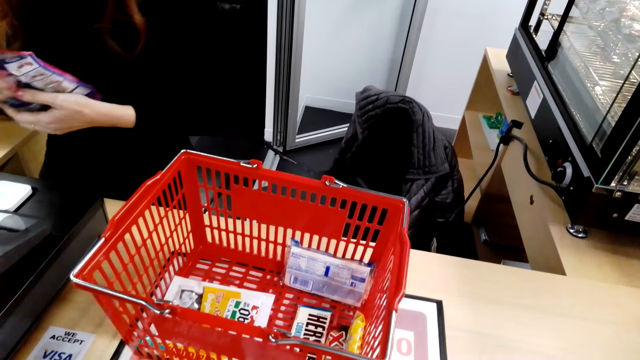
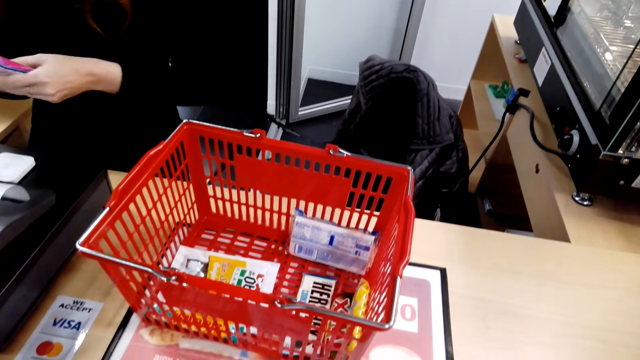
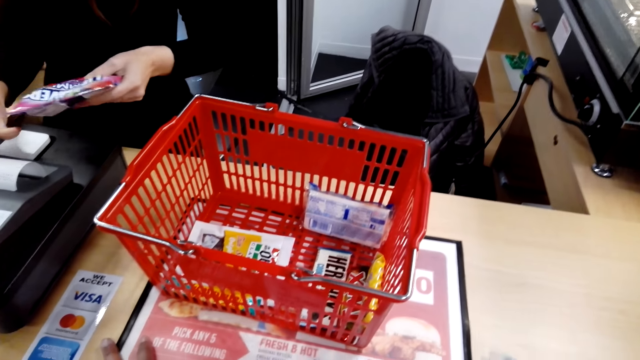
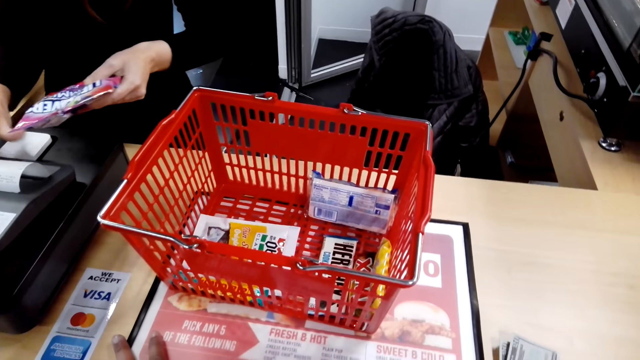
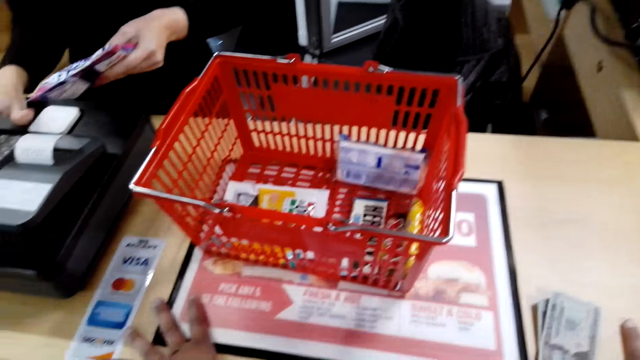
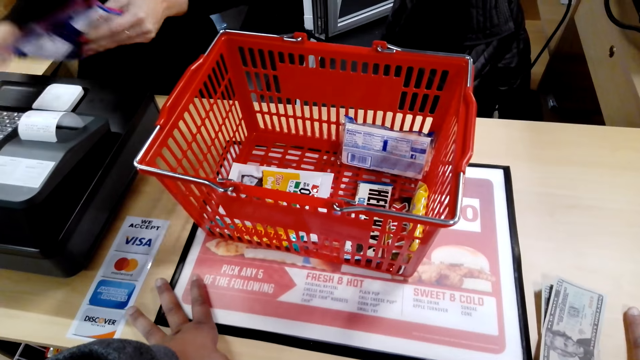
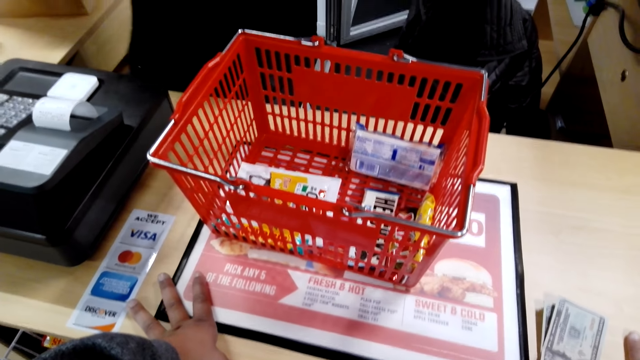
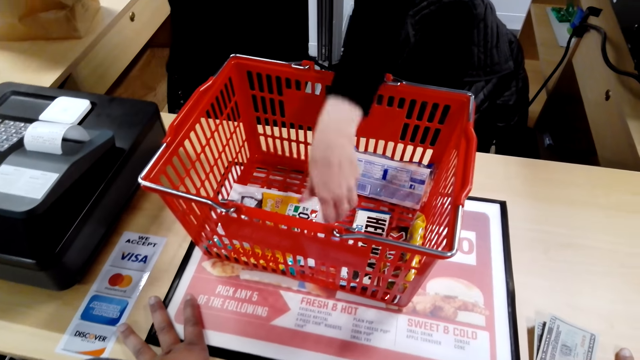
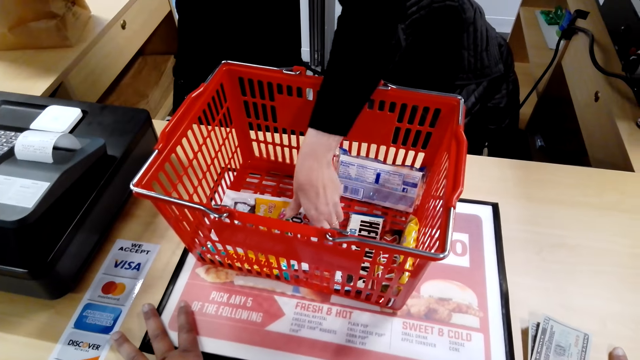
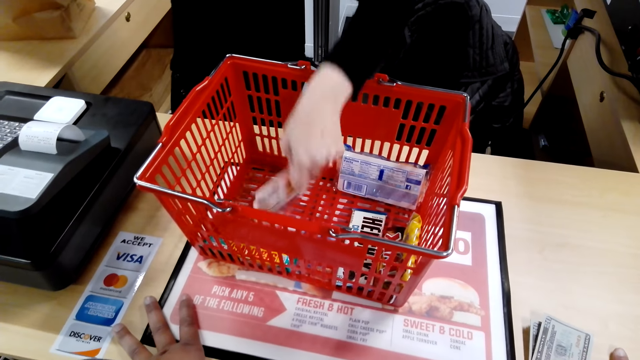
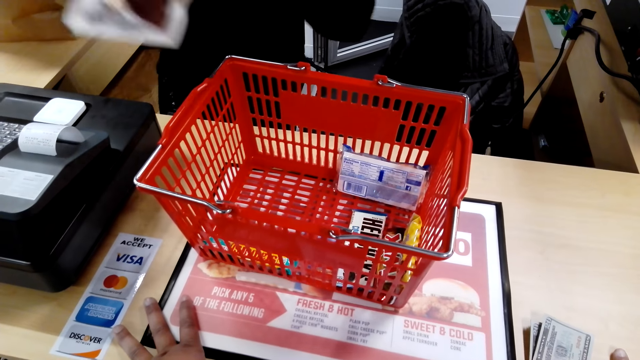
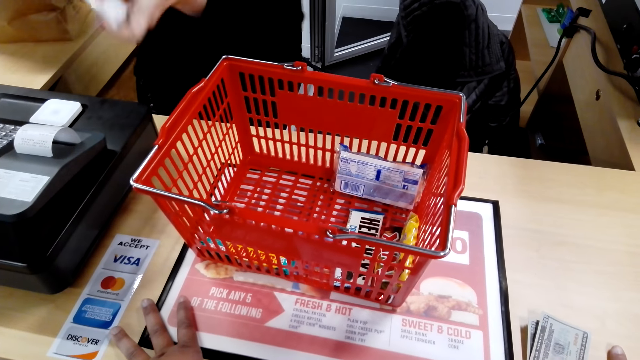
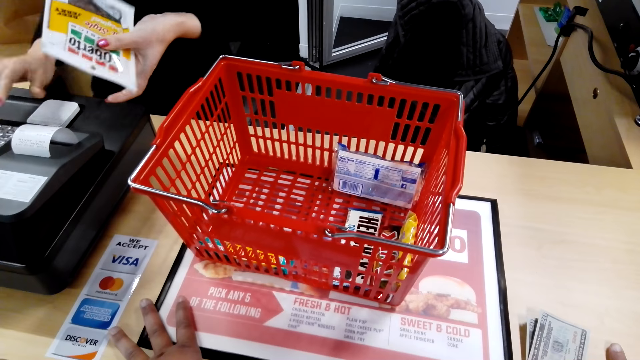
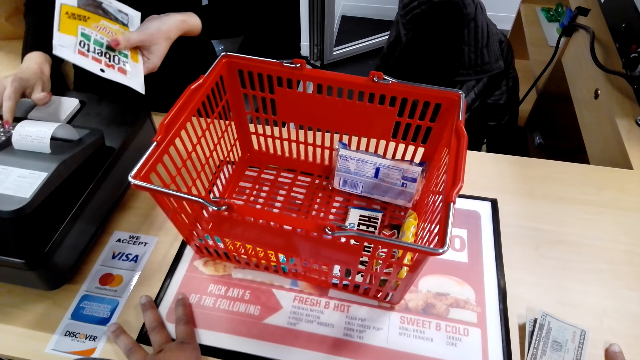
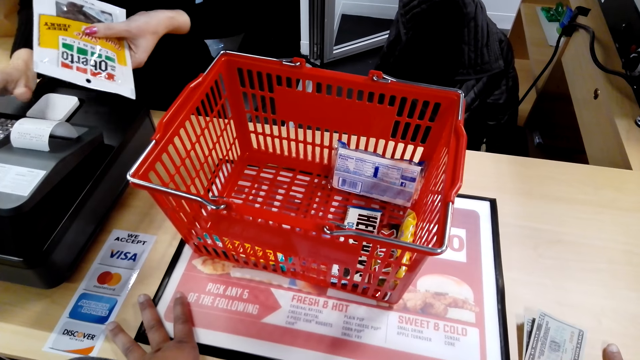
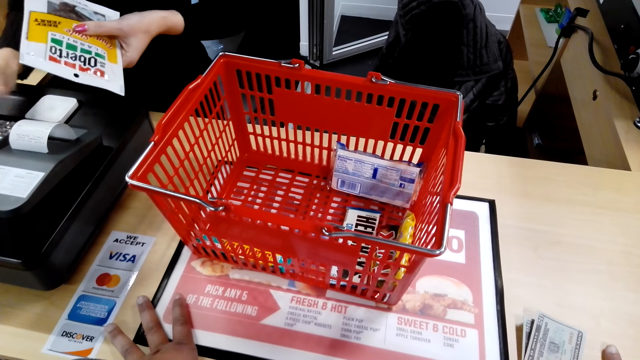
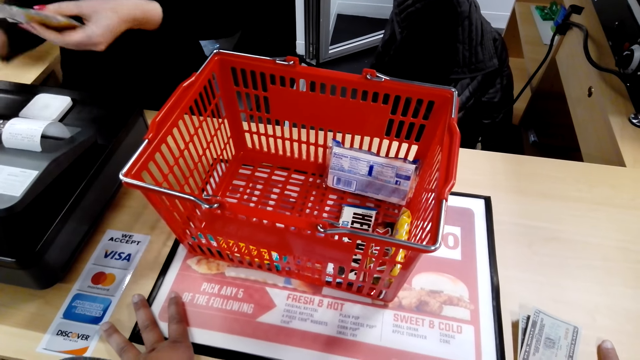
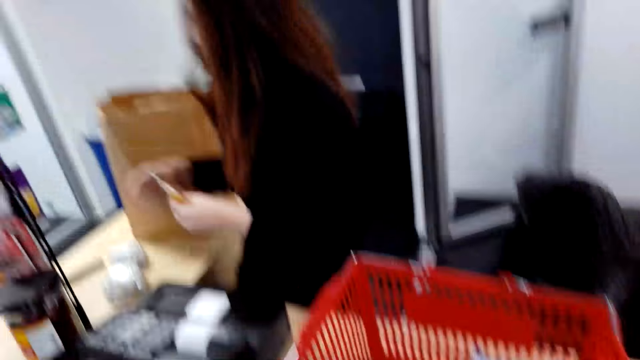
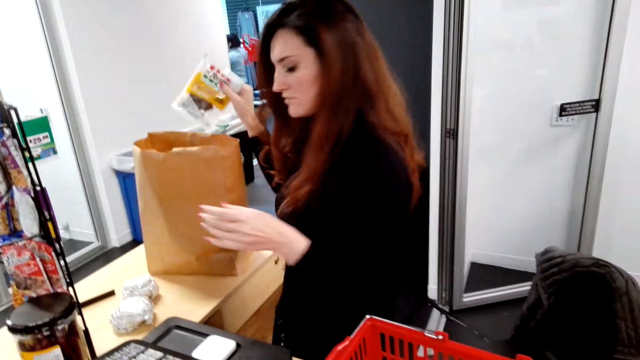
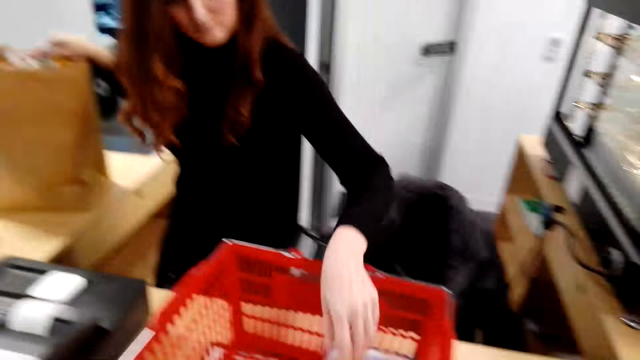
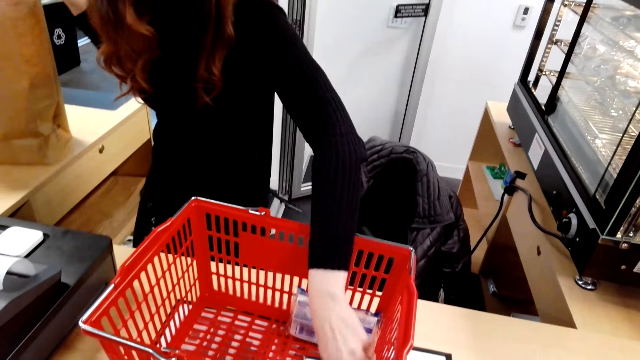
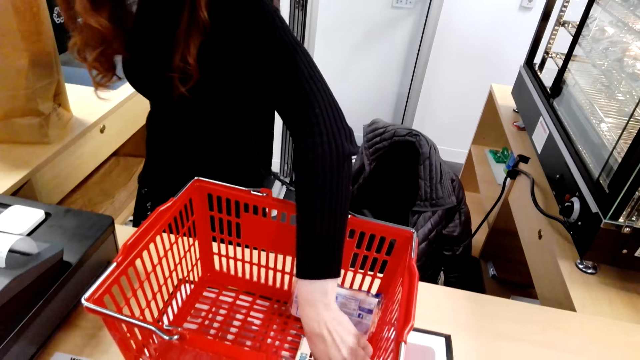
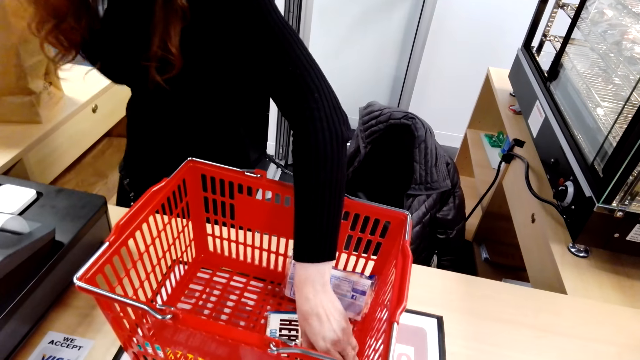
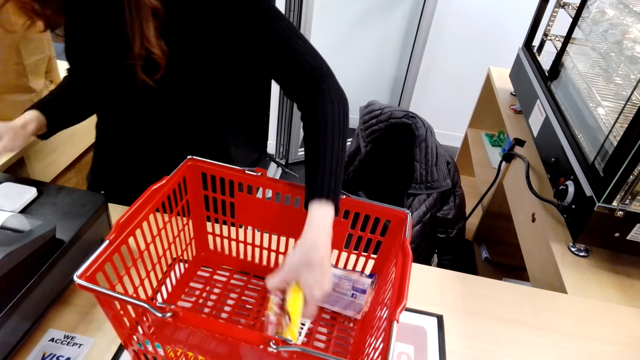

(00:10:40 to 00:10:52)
The cashier picks a packet from the shopping basket, presses the cash register machine, and puts something in the packing bag. The cashier picks a packet, presses the cash register machine, and puts the packet in the shopping bag.

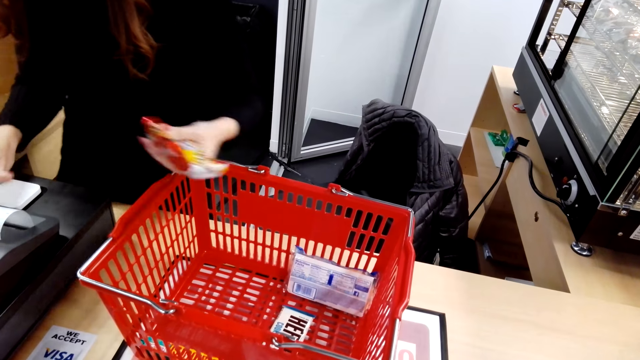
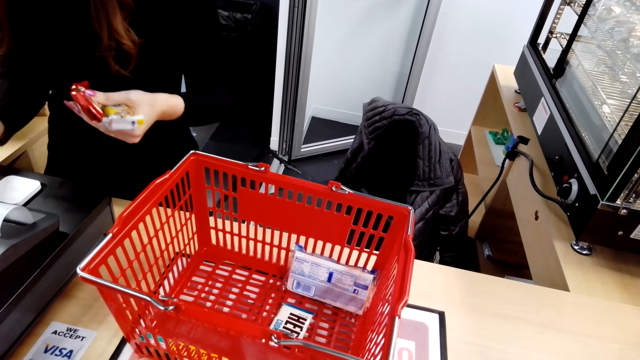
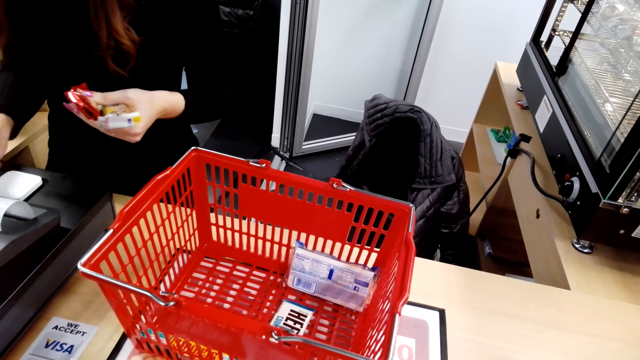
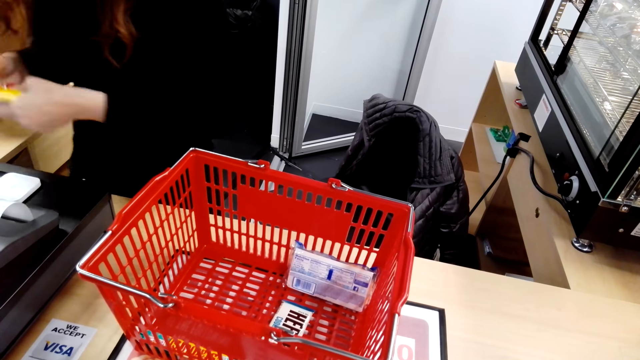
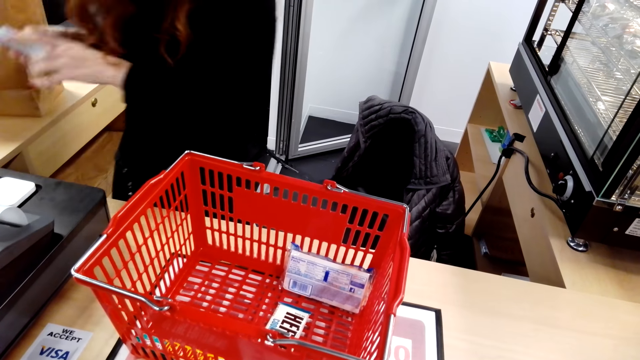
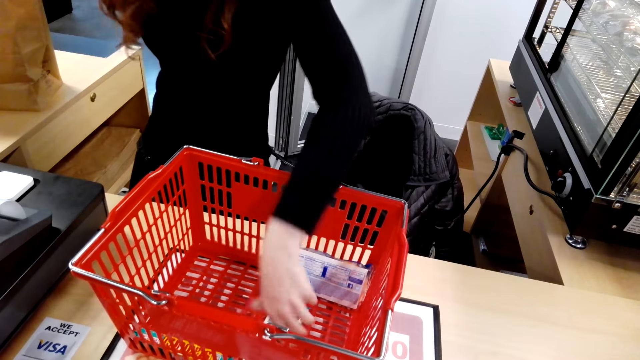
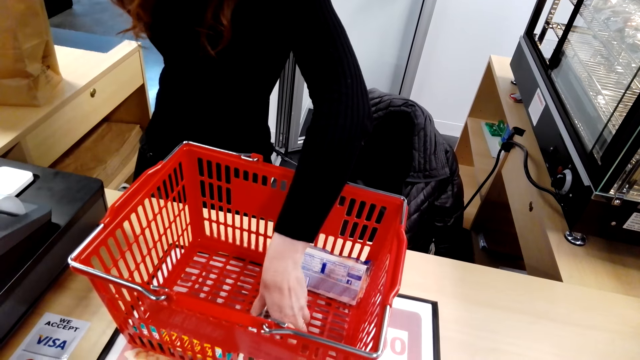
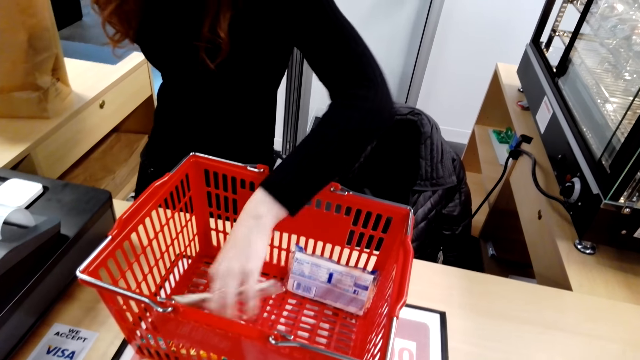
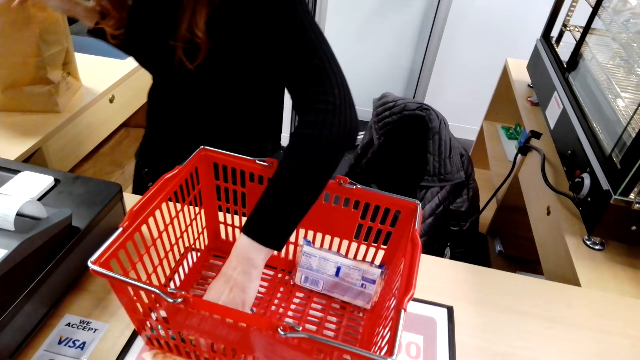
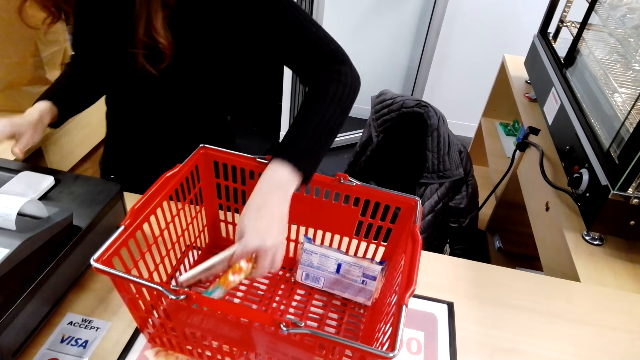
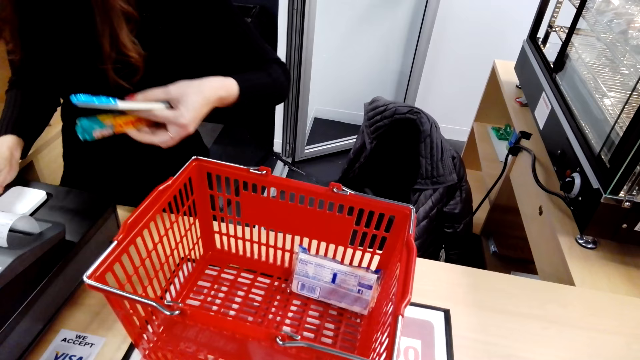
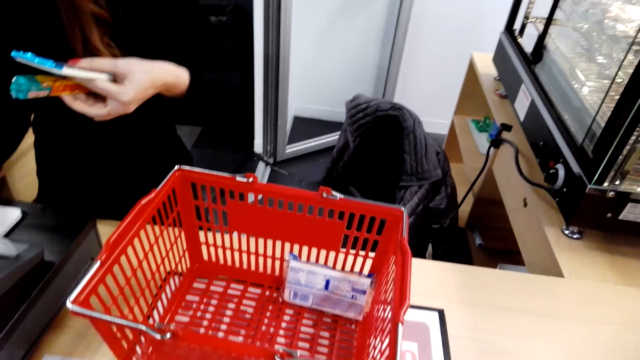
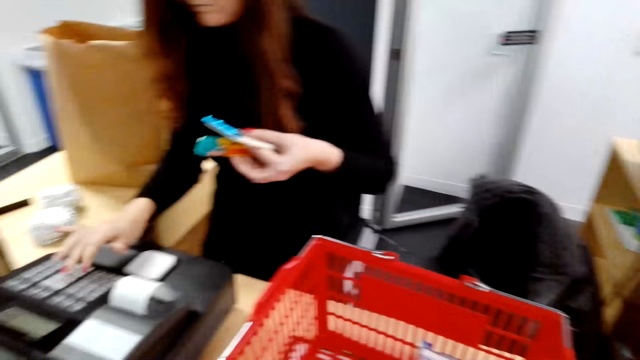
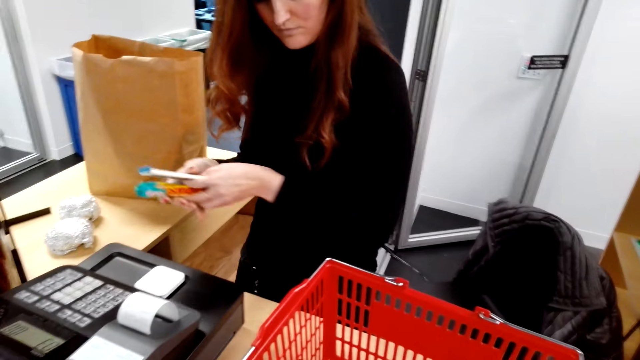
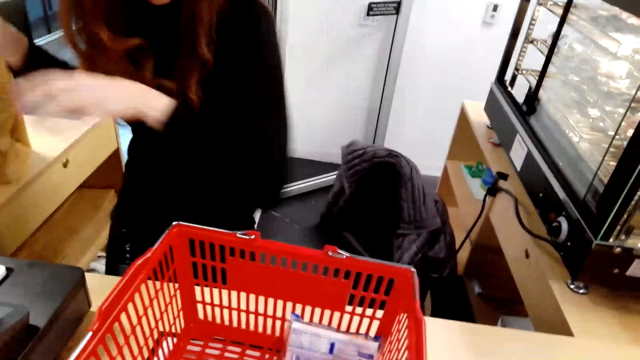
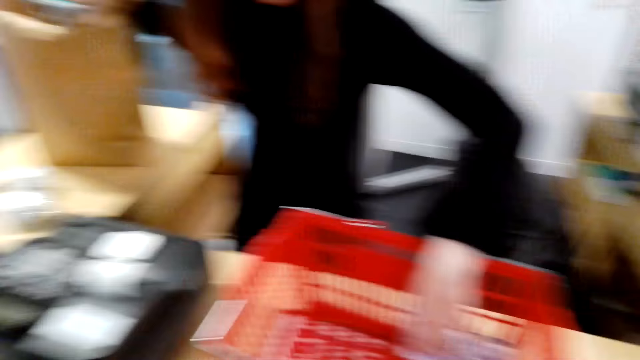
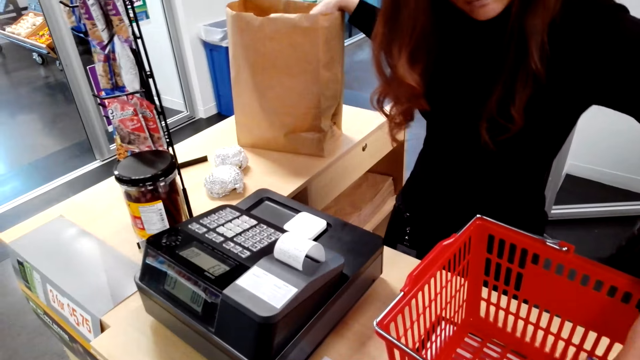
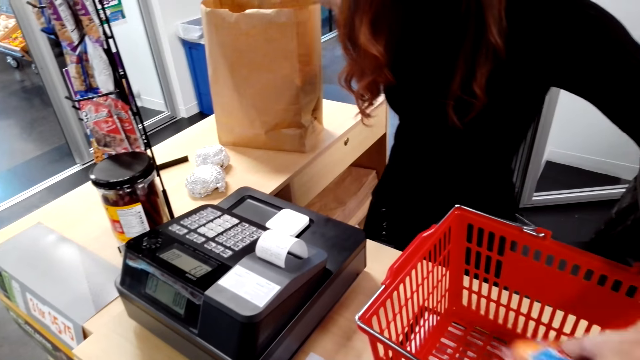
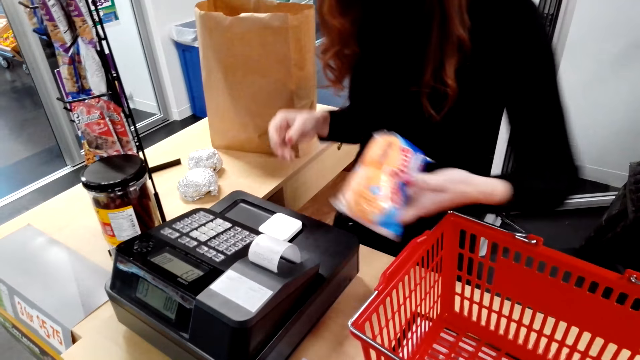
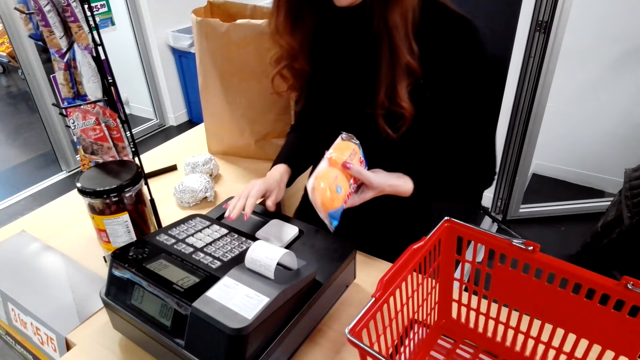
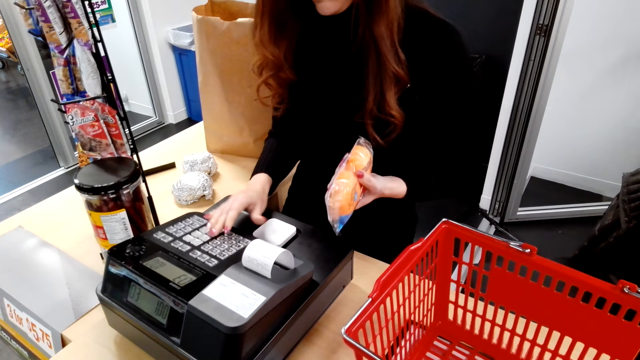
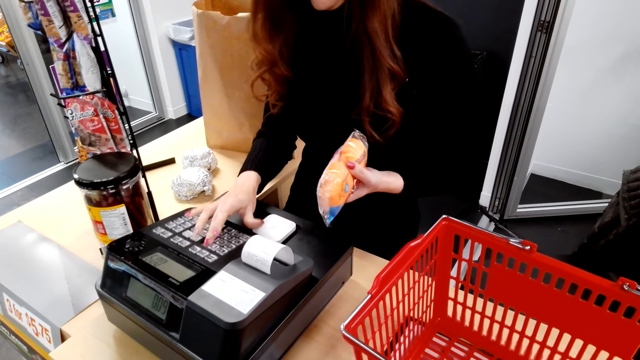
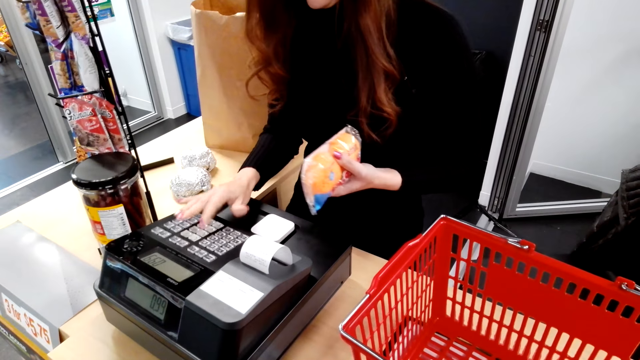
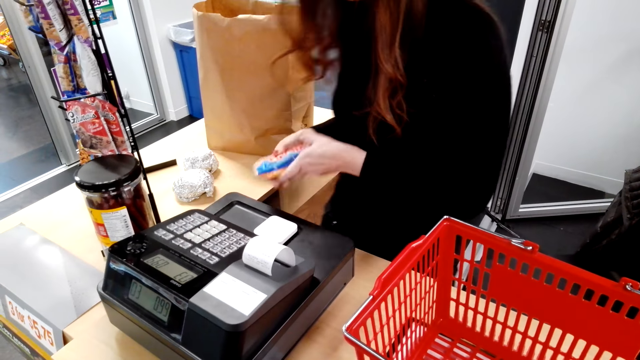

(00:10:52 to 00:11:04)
The cashier picks something. The camera wearer picks candy bars. The cashier presses the cash register machine and puts the candy bars in the shopping bag. The cashier picks something. The camera wearer picks candy bars. The cashier presses the cash register machine and puts the candy bars in the shopping bag. The cashier picks a packet and presses the cash register machine.
